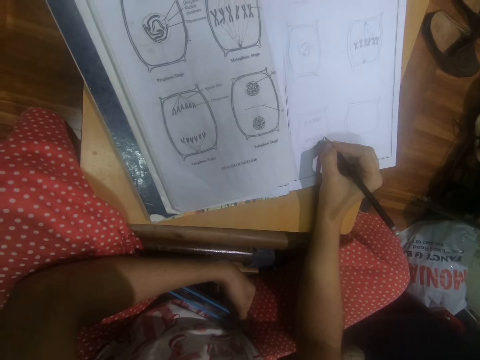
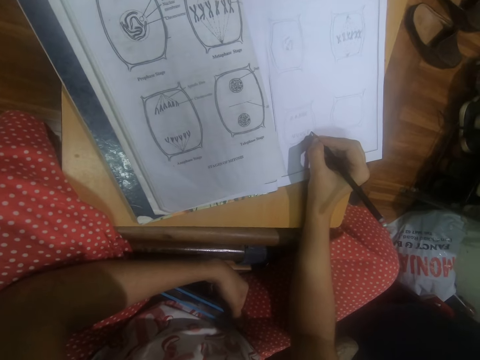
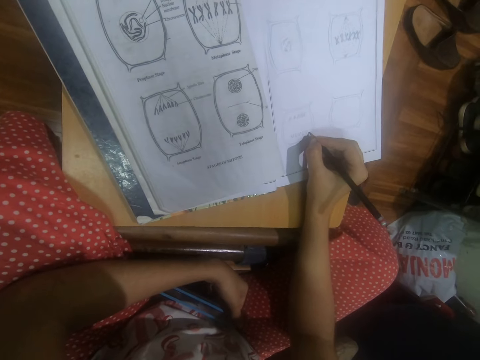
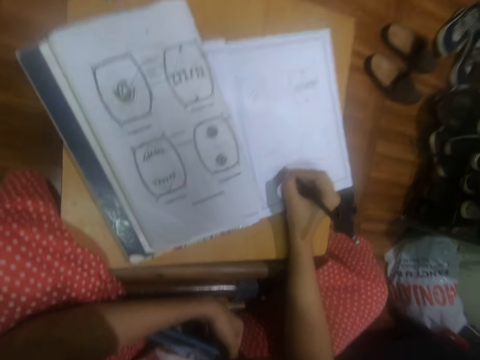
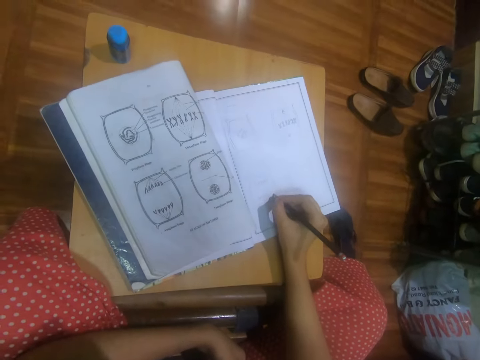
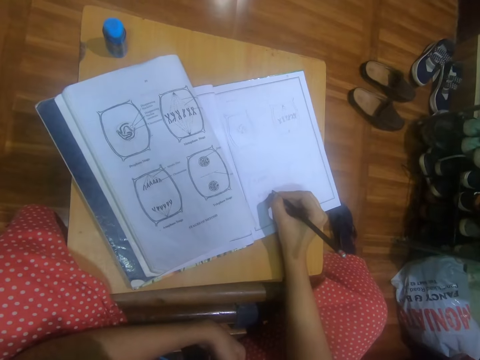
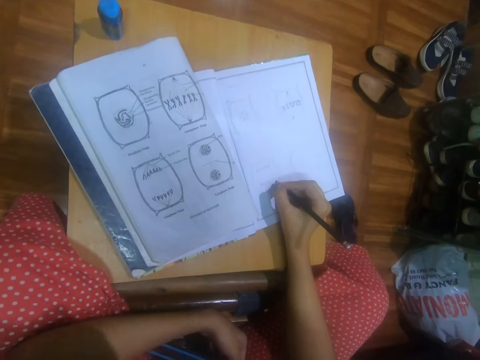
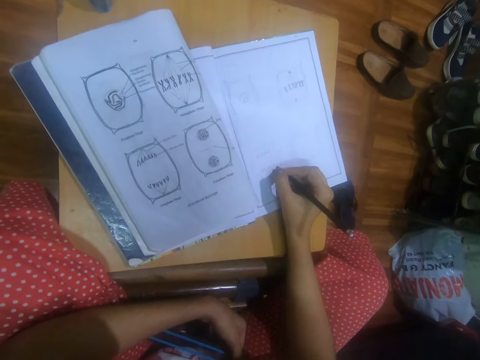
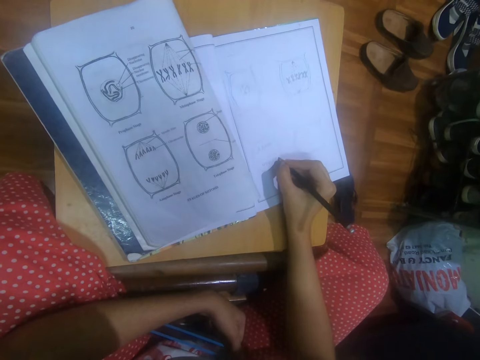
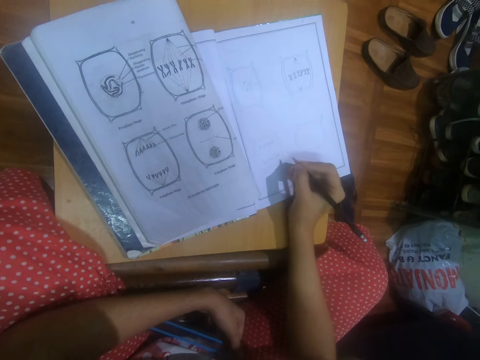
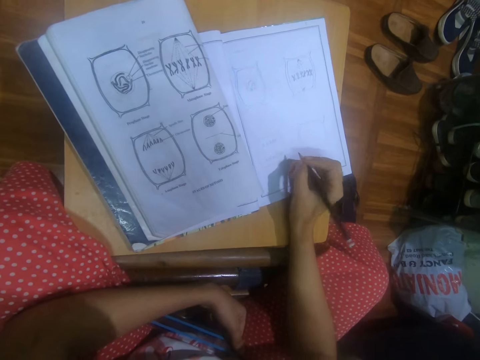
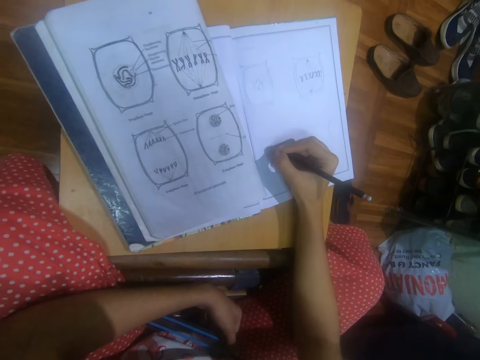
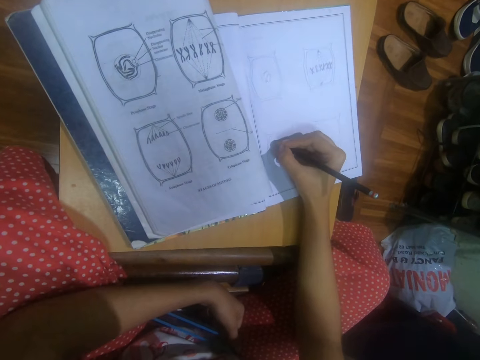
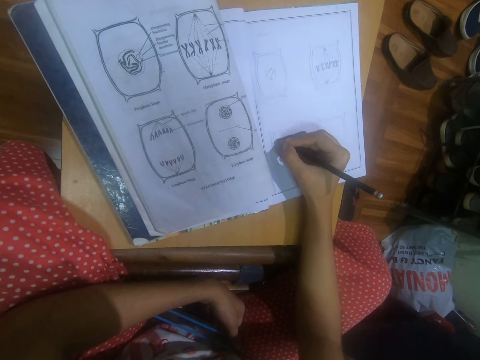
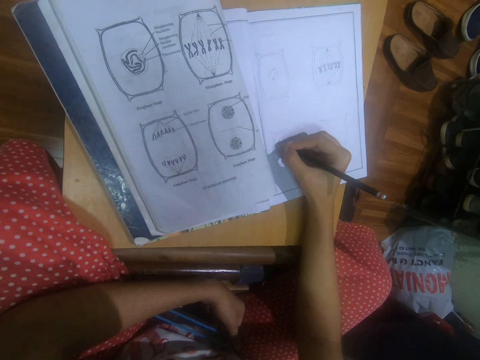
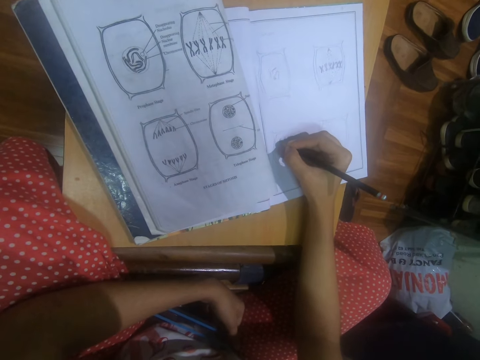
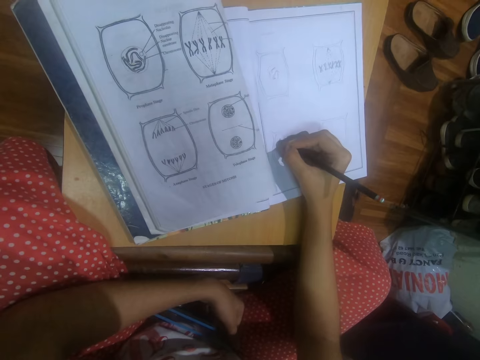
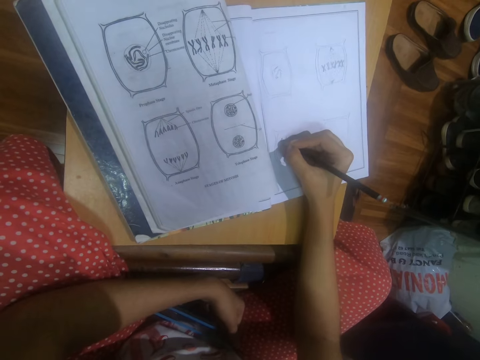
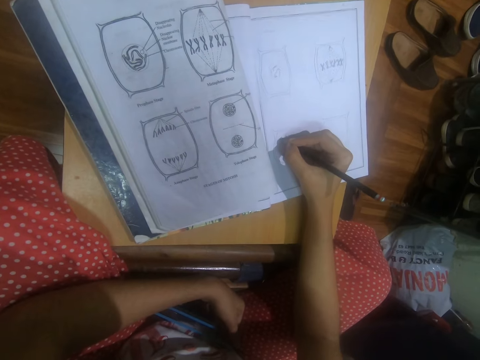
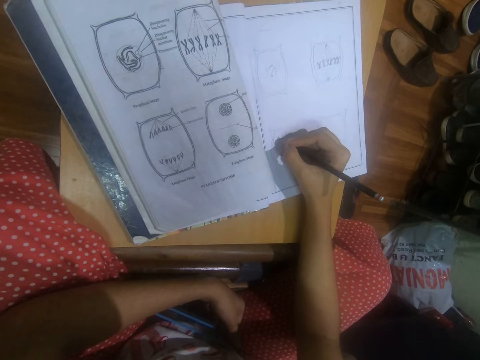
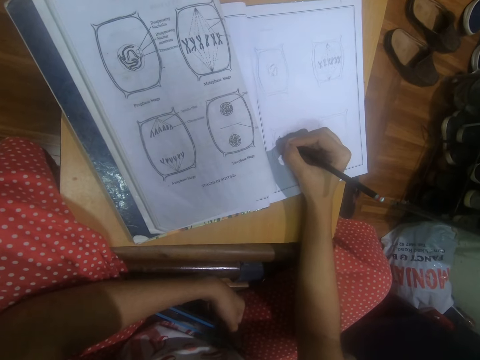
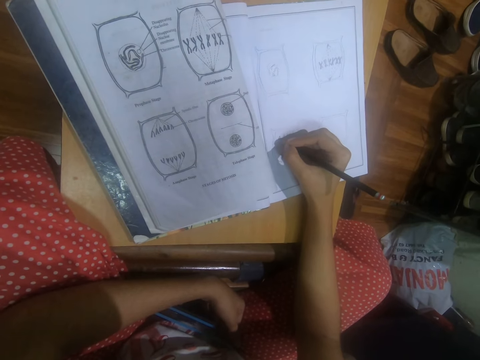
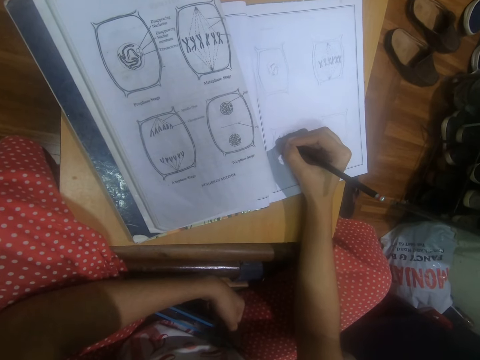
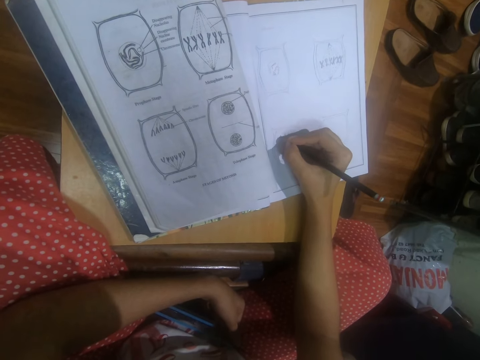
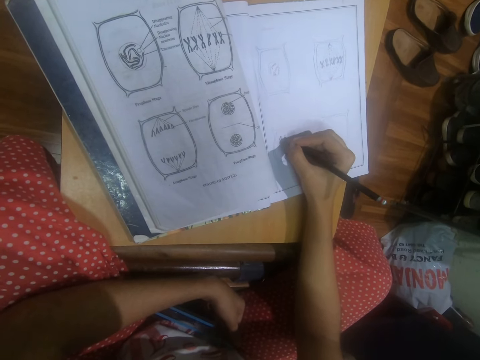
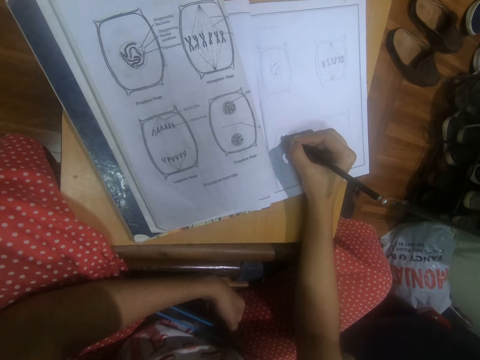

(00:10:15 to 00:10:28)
The camera wearer looks around. They write on a book.

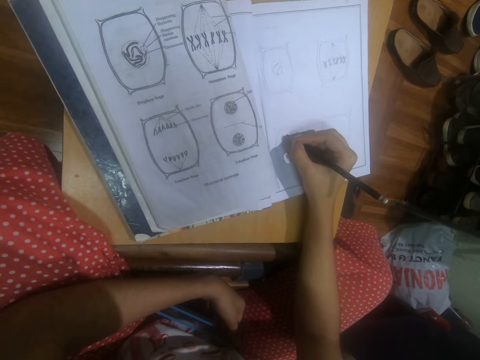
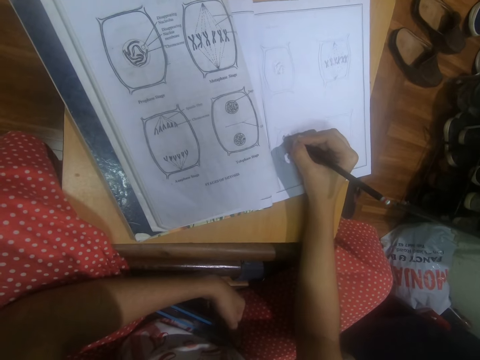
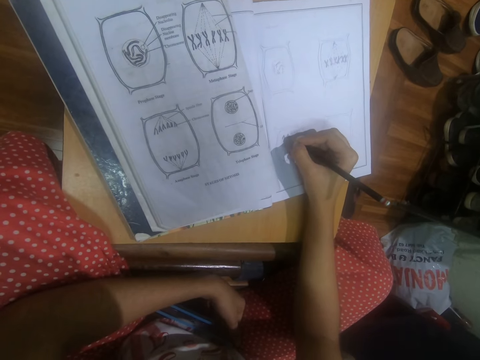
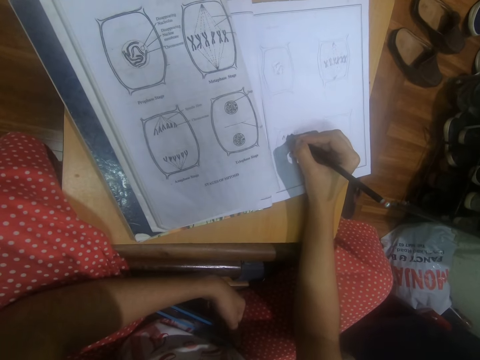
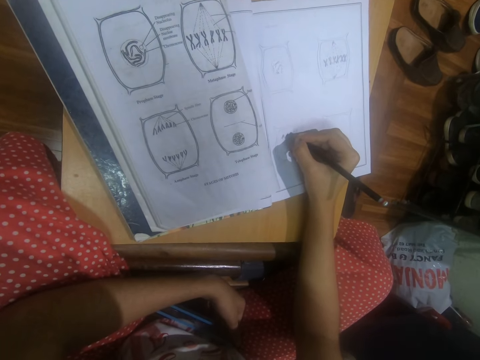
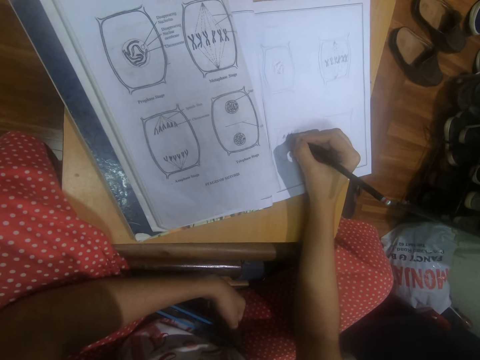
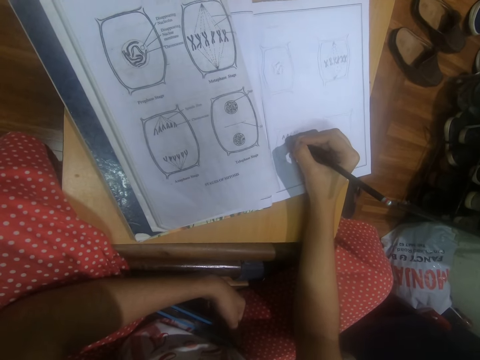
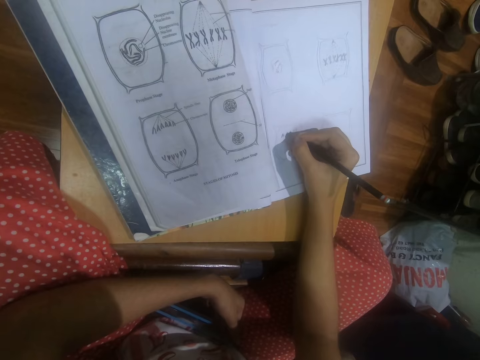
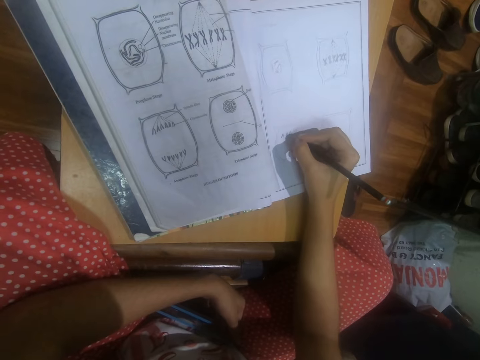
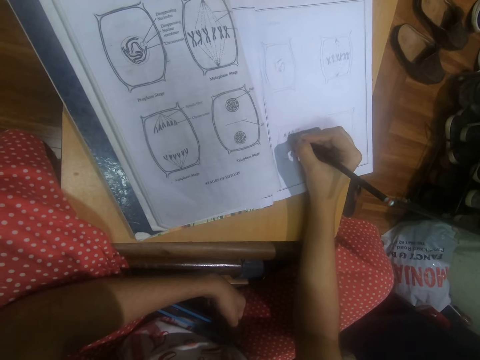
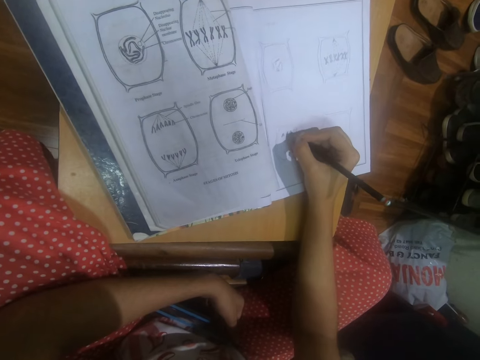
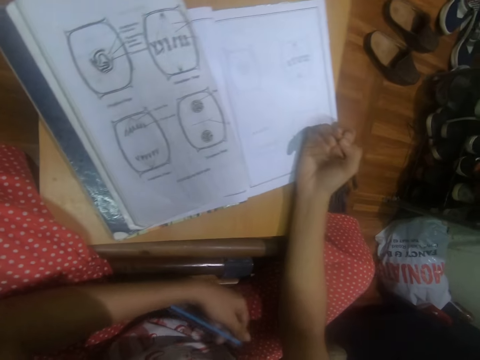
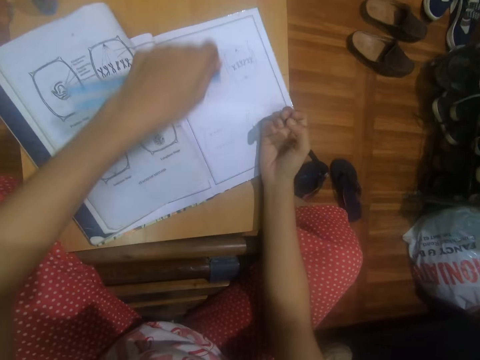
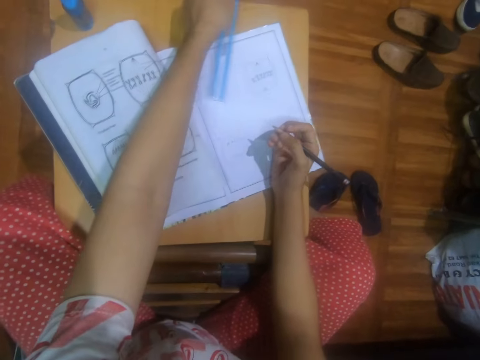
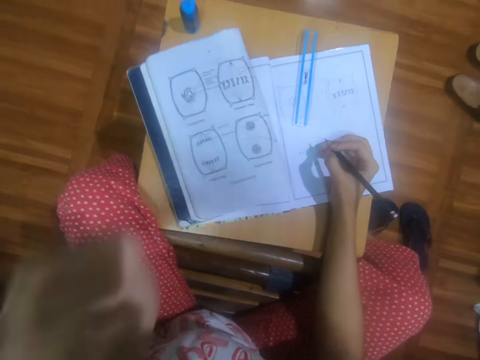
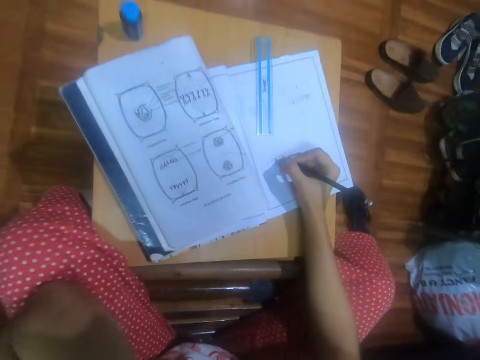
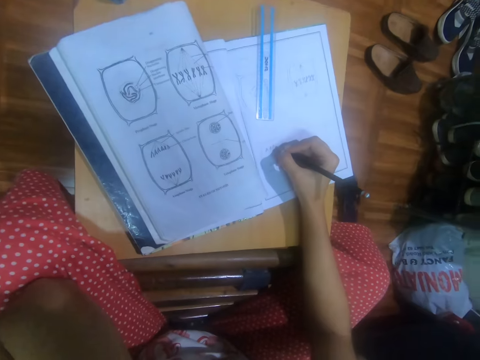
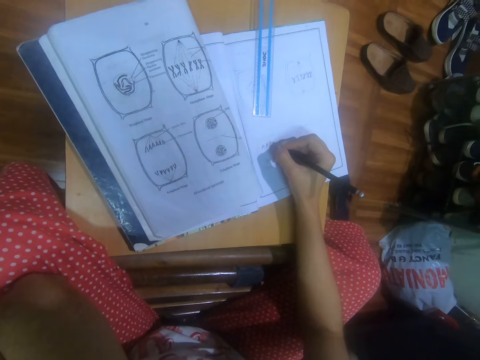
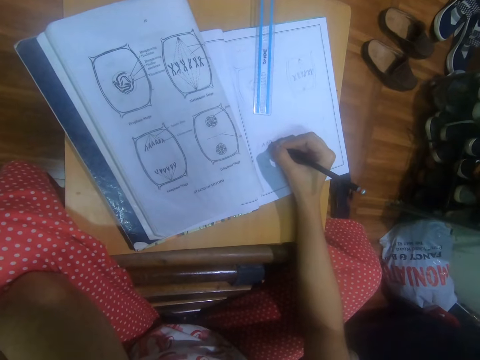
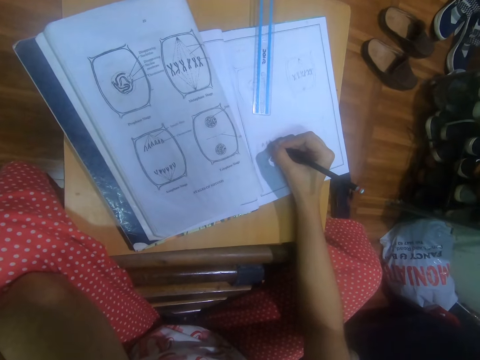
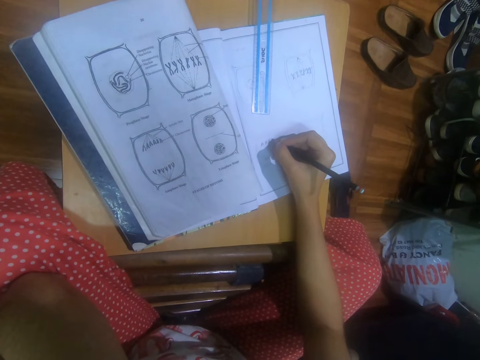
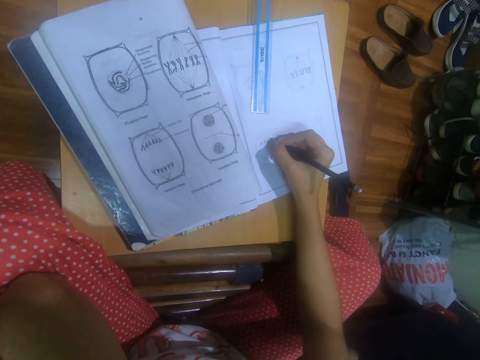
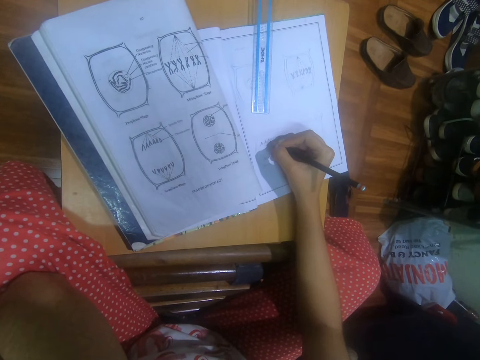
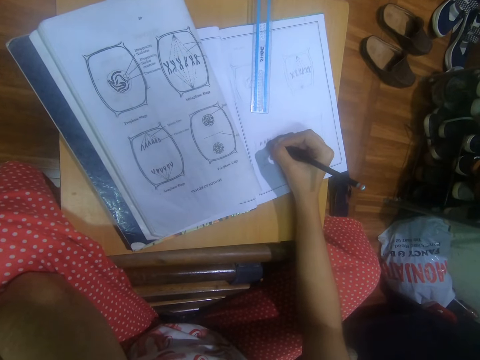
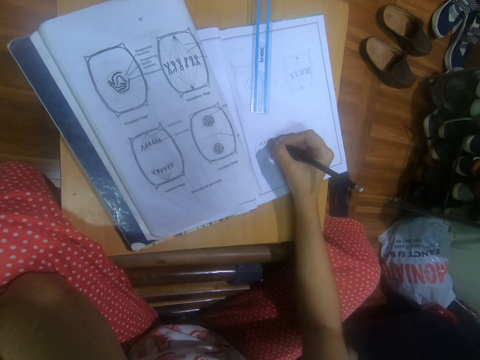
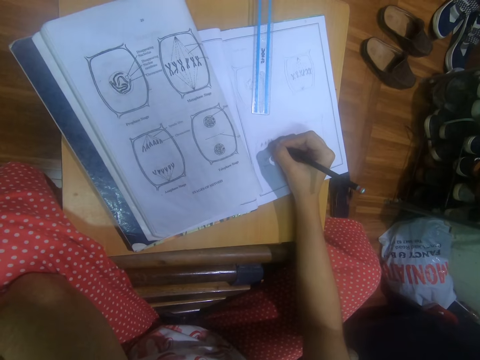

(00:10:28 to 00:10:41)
The camera wearer places the ruler in her left hand on the book. She stops to write. She touches her face with her left hand. She raises a hand. She writes on the book.
